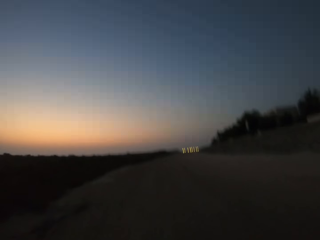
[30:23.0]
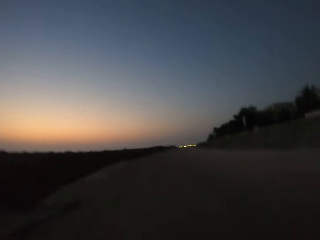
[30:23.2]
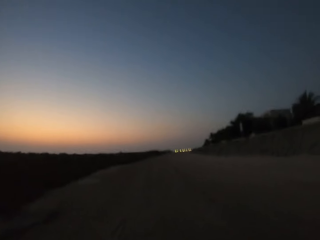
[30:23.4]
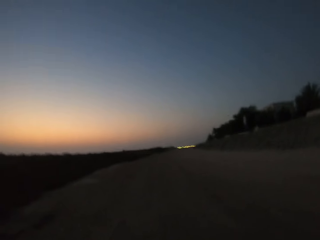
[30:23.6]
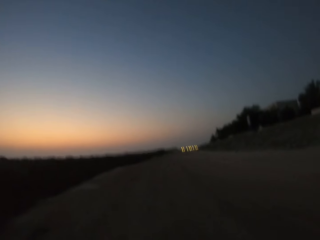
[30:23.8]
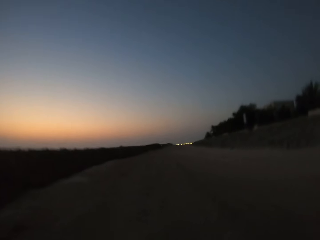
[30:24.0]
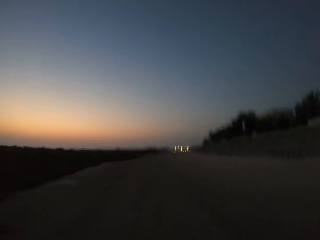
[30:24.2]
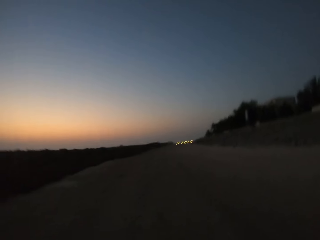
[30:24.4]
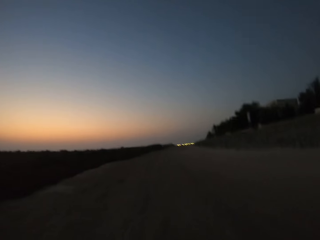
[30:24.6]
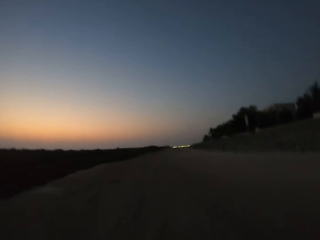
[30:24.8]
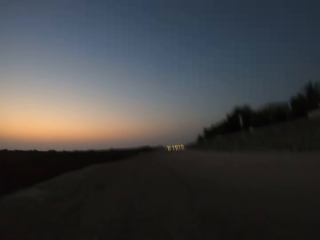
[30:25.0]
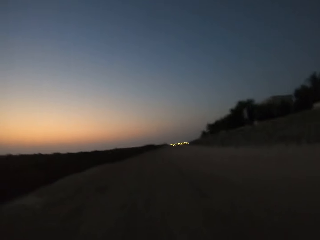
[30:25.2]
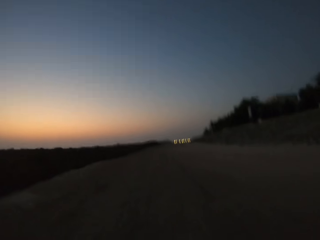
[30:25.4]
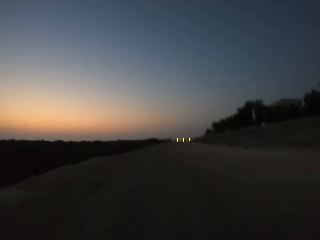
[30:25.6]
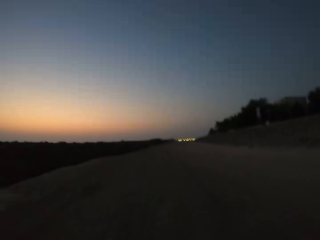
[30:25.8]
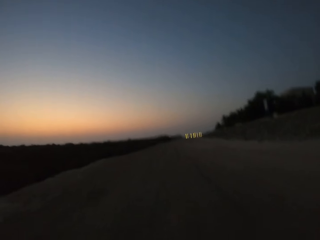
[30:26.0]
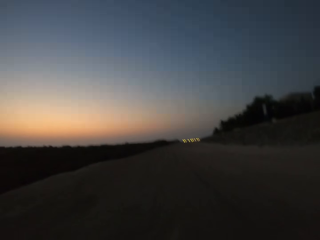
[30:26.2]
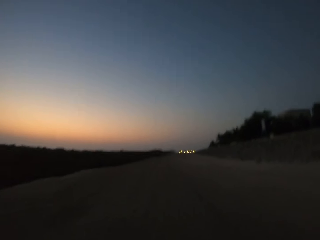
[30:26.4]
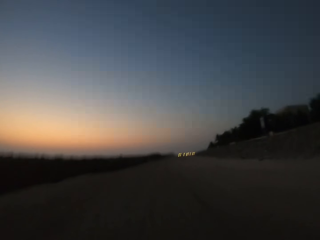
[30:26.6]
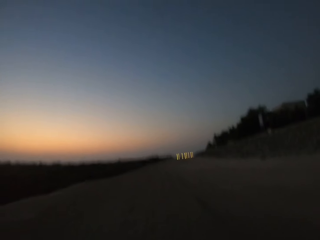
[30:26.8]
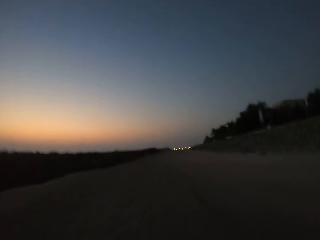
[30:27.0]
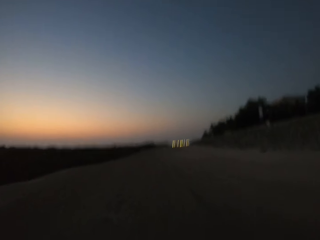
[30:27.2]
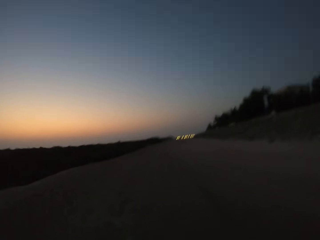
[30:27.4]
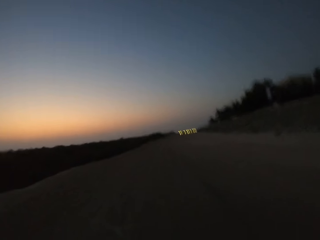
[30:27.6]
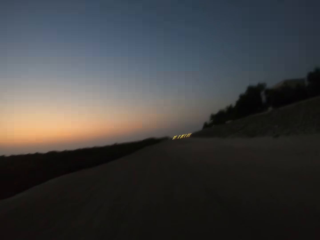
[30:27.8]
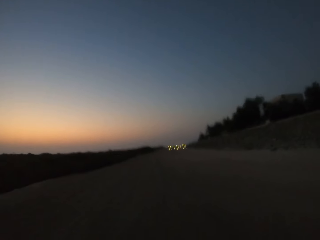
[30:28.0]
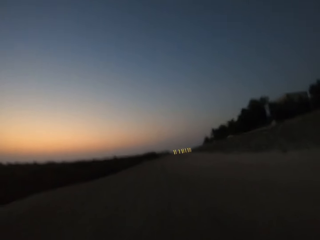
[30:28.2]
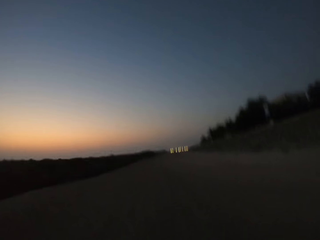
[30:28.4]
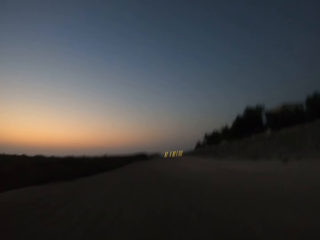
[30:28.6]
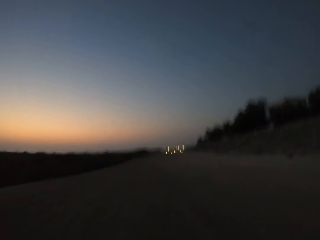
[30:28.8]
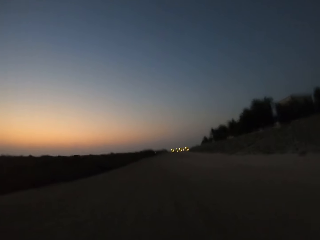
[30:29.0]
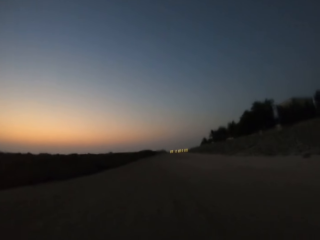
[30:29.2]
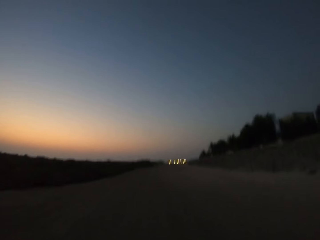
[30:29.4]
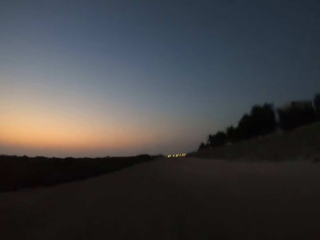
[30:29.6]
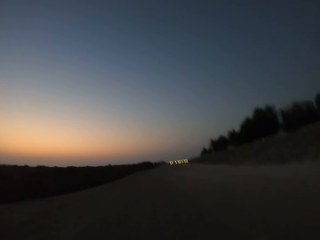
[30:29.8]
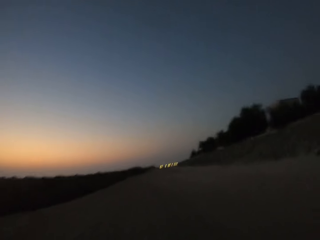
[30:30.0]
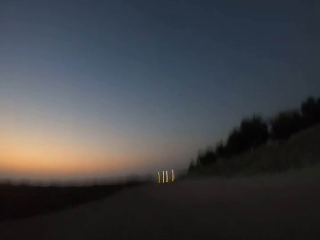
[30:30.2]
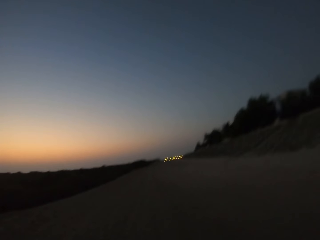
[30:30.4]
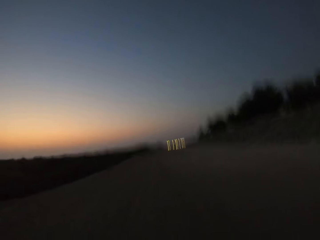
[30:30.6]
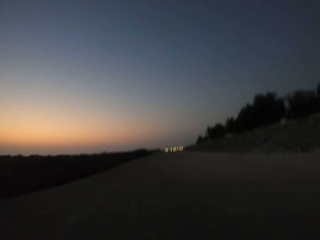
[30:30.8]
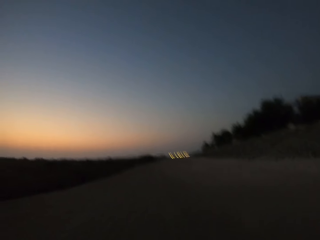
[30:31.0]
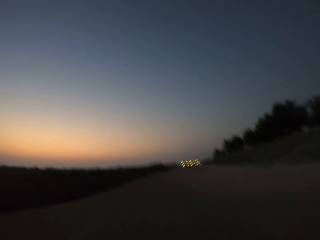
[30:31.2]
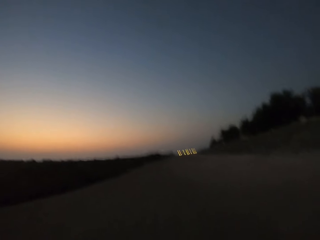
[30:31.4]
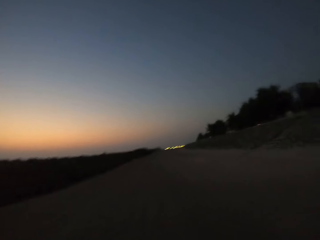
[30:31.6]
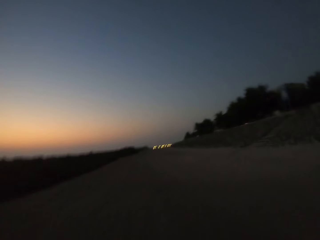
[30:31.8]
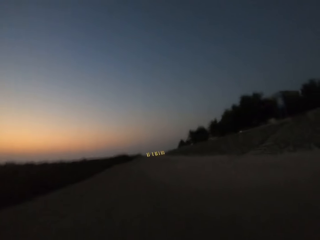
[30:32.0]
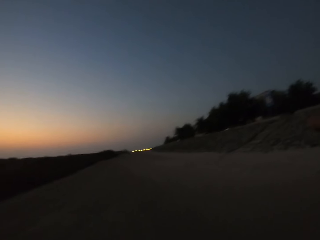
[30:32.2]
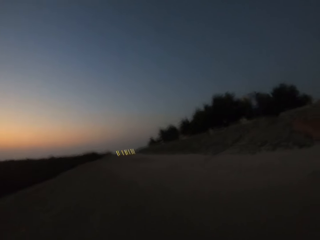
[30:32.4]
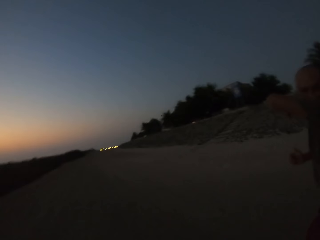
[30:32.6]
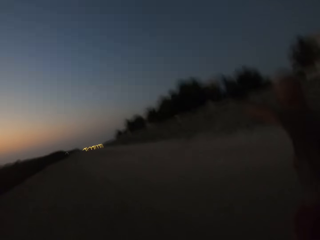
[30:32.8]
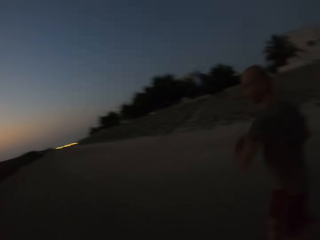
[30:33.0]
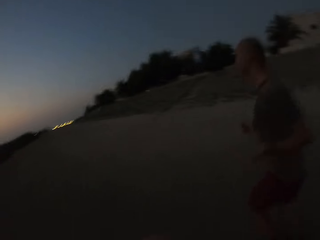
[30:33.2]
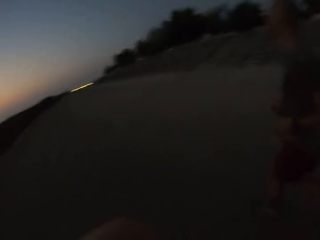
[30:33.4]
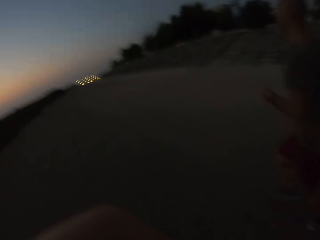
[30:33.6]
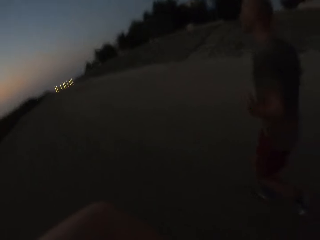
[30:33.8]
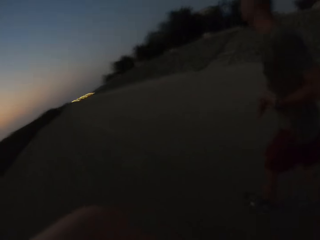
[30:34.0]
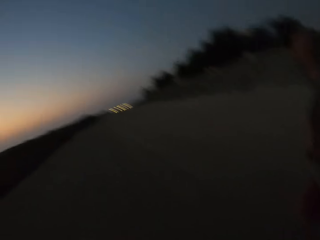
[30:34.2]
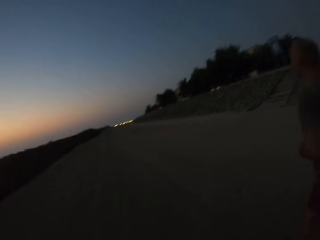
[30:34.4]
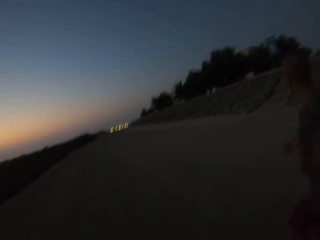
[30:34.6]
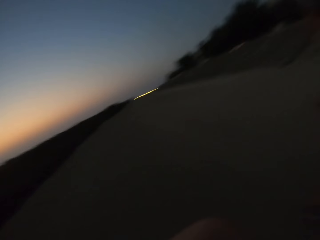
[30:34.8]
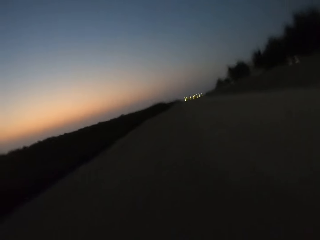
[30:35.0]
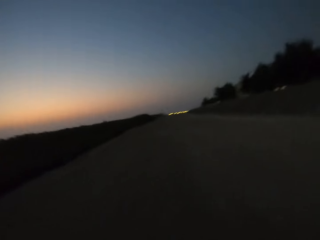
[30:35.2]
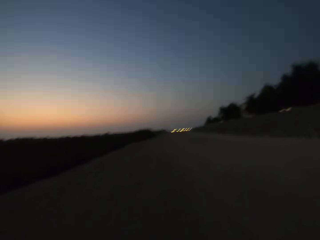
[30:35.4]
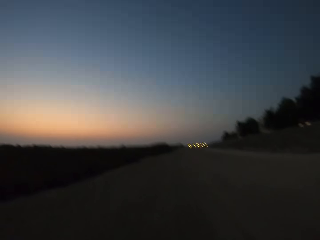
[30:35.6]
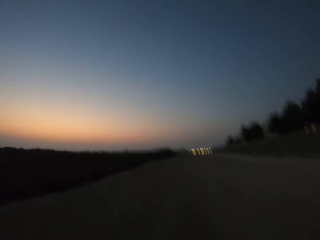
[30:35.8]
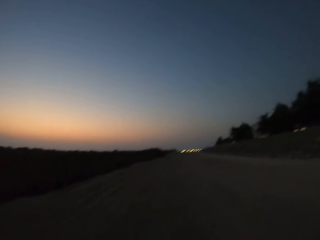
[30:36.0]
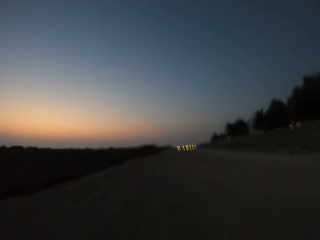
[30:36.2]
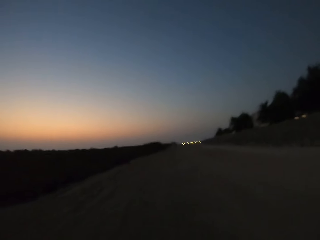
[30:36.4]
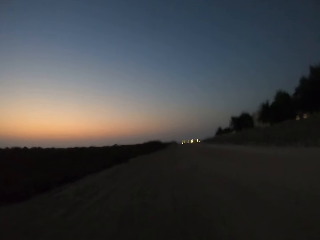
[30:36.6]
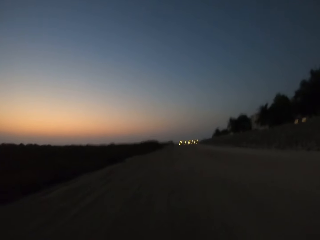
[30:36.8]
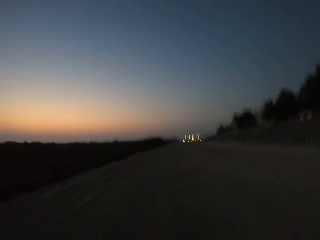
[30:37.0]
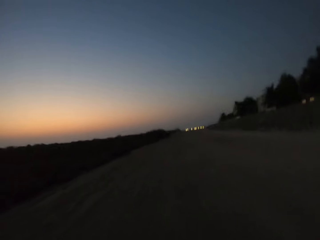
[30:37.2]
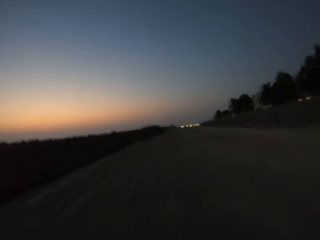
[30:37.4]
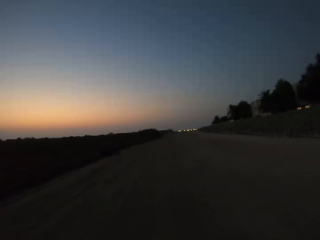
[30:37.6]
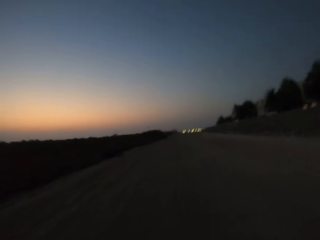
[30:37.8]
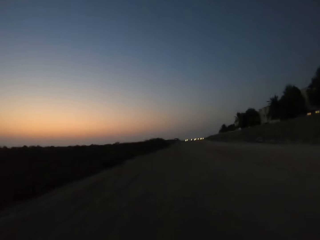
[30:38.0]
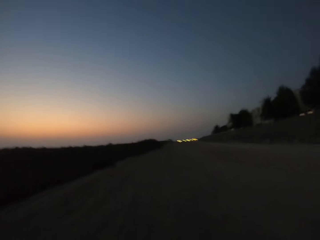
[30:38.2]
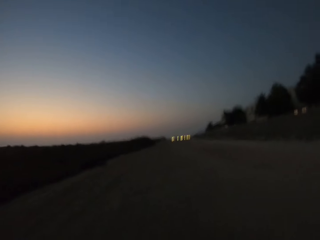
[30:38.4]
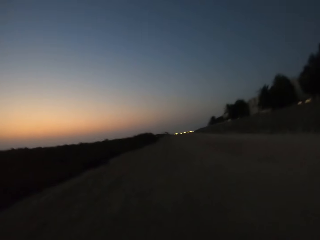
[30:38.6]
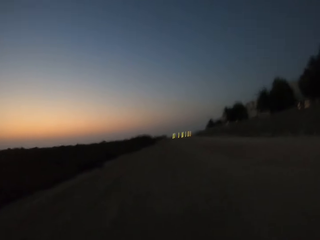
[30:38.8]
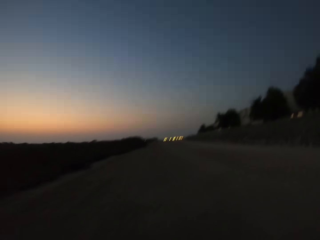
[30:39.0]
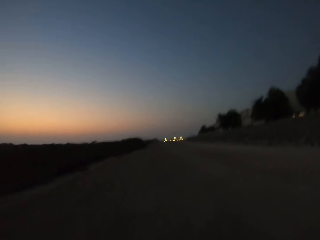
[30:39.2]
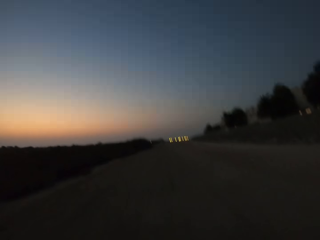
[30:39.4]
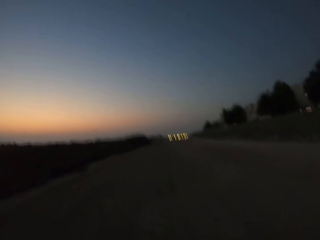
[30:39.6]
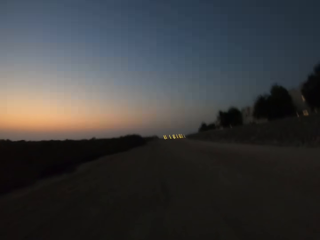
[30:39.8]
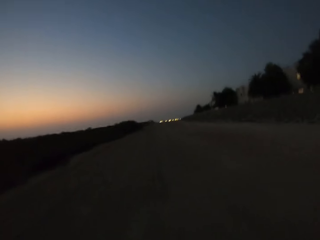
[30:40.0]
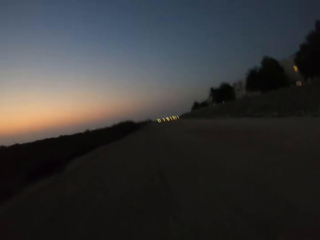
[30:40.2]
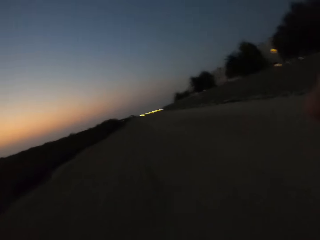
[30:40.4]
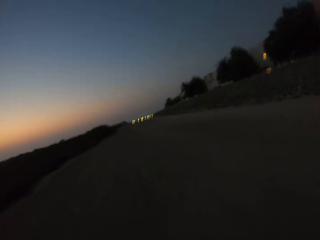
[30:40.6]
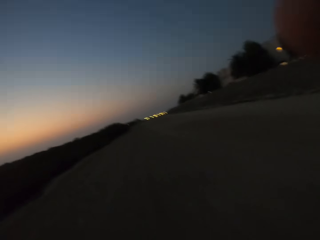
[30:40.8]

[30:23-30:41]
The camera wearer jogs. A person jogs along. The camera wearer jogs.

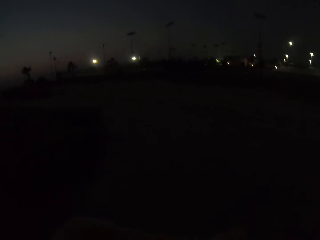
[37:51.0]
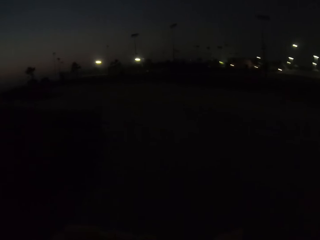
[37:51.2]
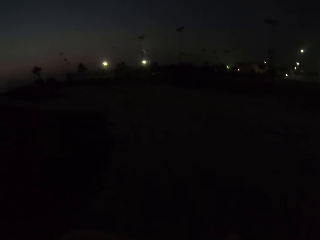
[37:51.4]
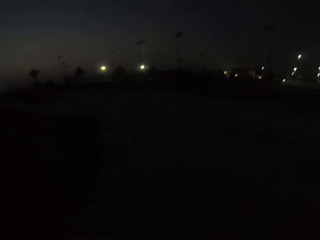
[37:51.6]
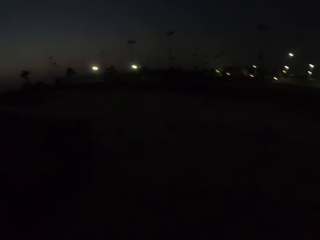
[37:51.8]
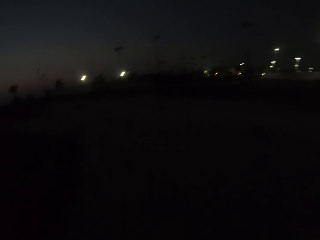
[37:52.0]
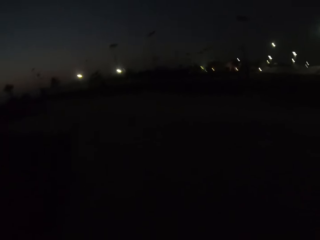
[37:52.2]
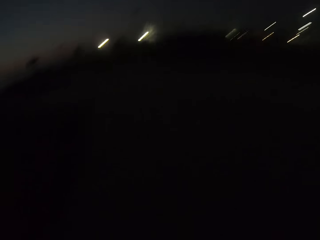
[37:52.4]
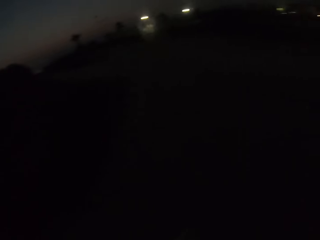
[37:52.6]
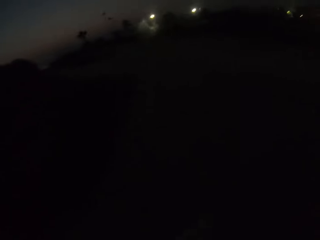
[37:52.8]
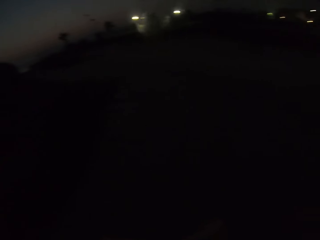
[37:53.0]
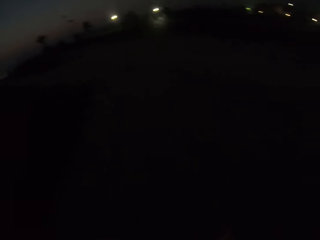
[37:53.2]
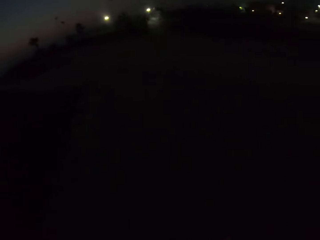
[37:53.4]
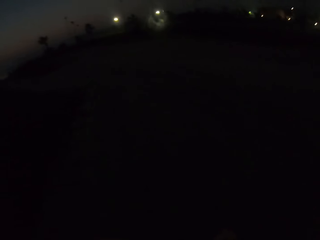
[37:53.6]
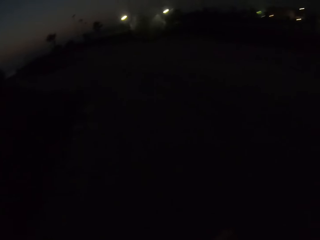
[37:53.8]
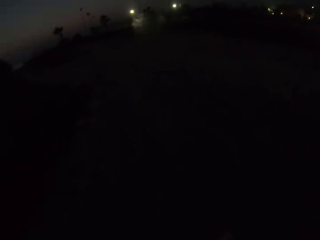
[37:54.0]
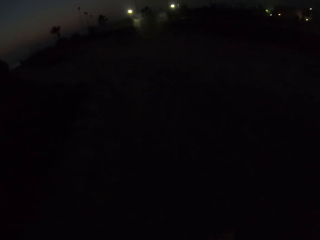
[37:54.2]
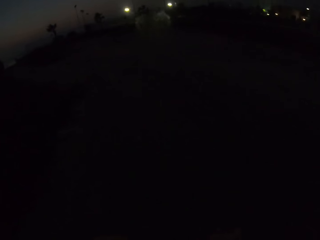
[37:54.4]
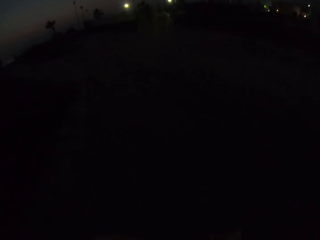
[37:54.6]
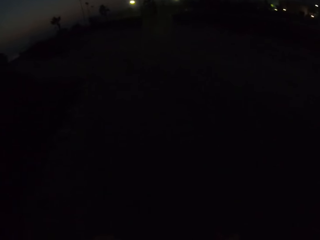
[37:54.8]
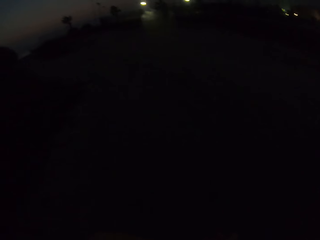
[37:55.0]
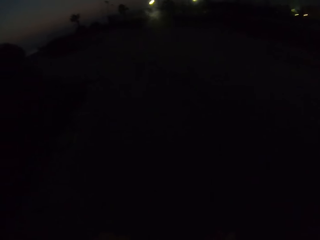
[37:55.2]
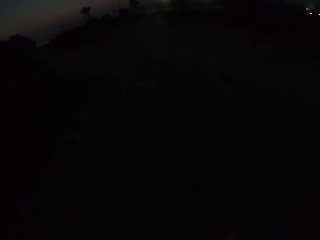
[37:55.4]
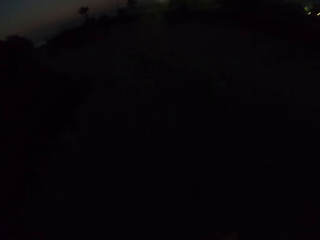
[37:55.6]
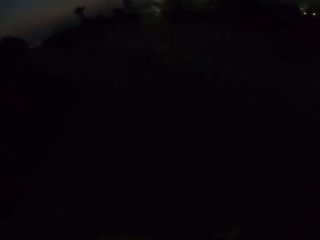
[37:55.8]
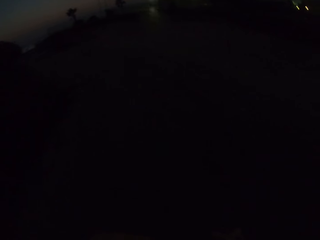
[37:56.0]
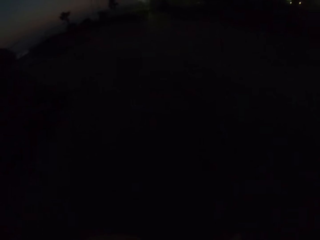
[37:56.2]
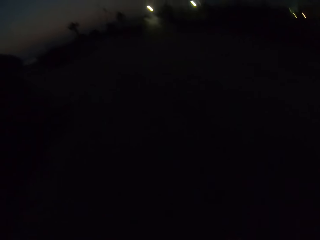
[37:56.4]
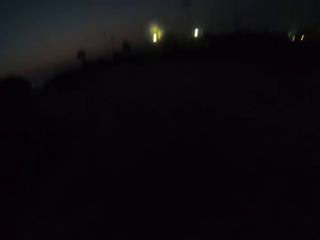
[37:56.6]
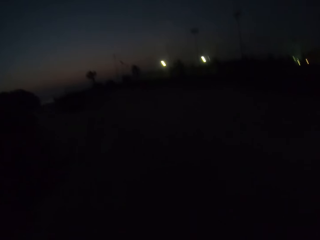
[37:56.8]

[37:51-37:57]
The camera wearer looks around.
